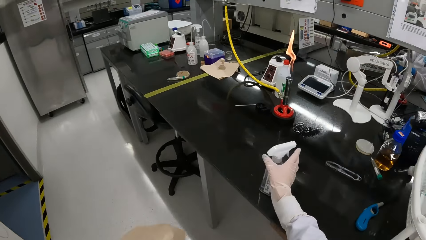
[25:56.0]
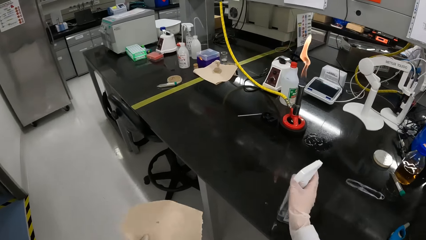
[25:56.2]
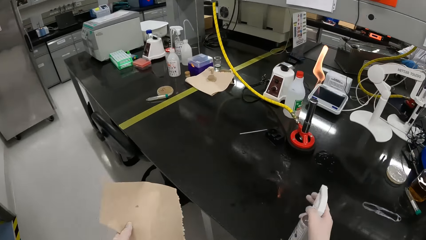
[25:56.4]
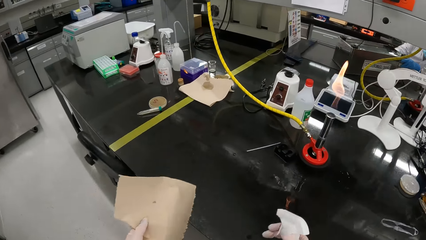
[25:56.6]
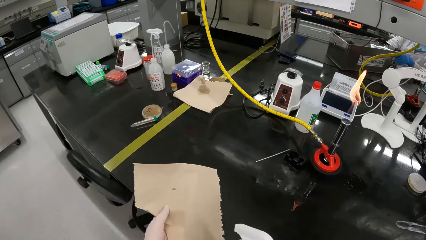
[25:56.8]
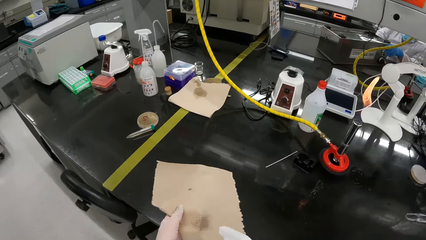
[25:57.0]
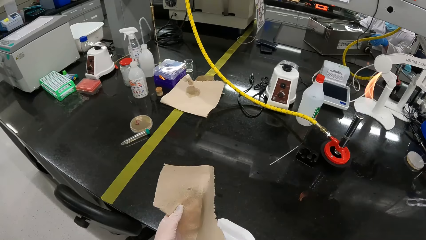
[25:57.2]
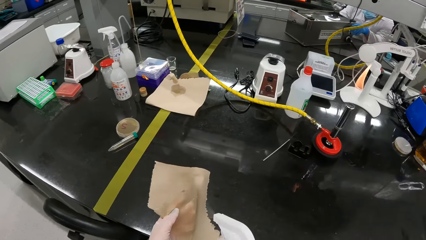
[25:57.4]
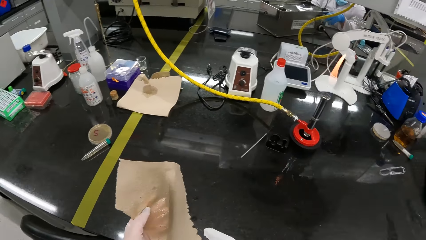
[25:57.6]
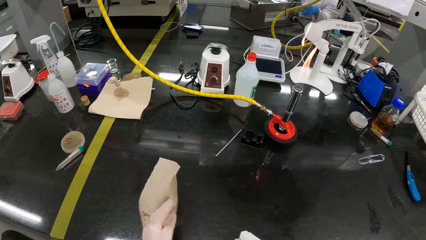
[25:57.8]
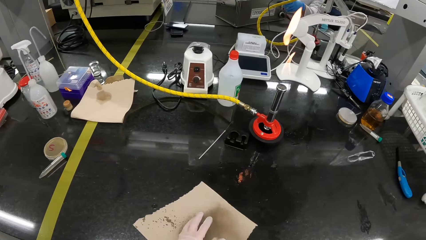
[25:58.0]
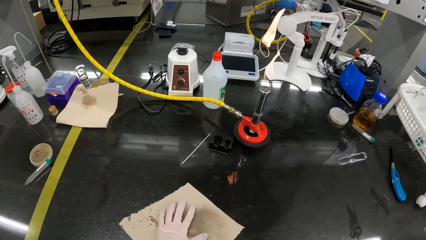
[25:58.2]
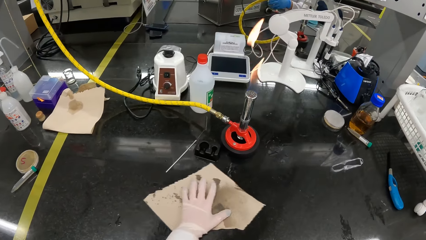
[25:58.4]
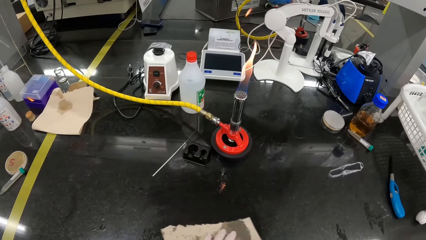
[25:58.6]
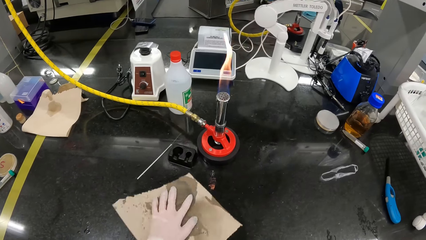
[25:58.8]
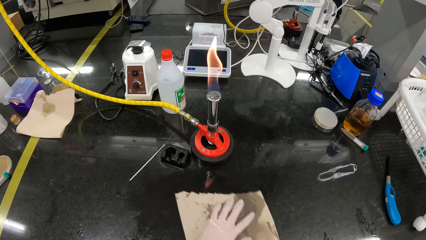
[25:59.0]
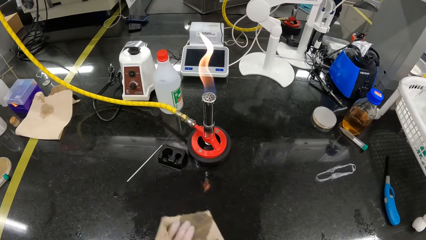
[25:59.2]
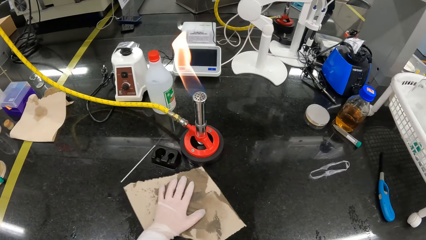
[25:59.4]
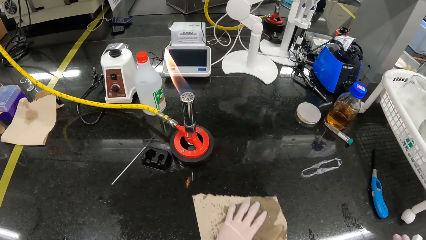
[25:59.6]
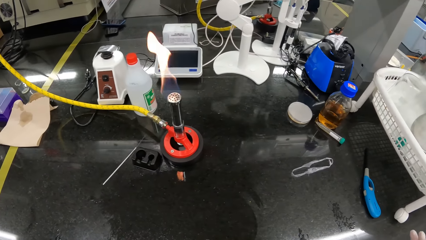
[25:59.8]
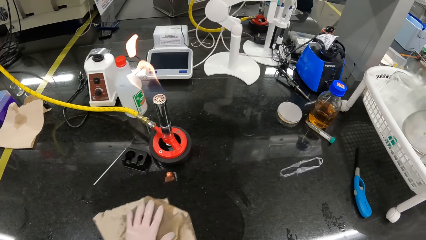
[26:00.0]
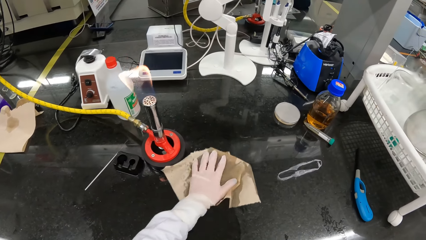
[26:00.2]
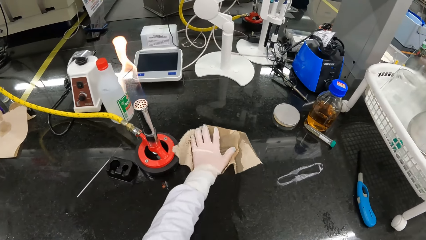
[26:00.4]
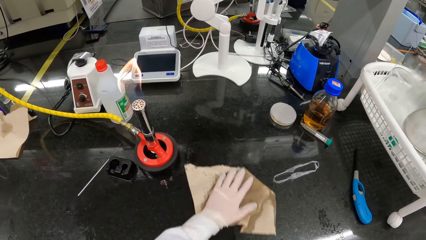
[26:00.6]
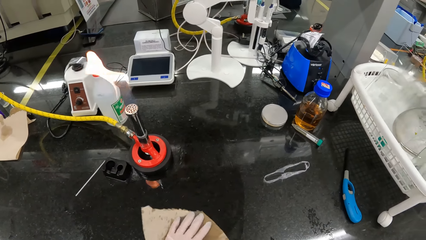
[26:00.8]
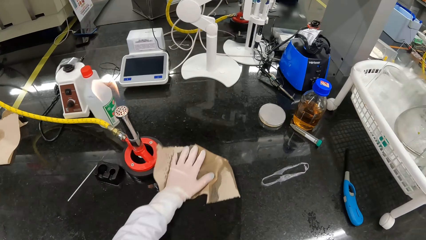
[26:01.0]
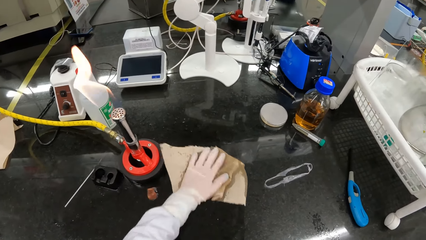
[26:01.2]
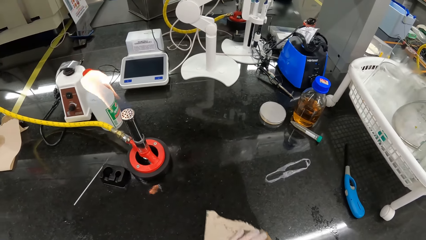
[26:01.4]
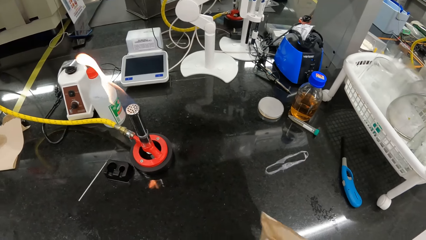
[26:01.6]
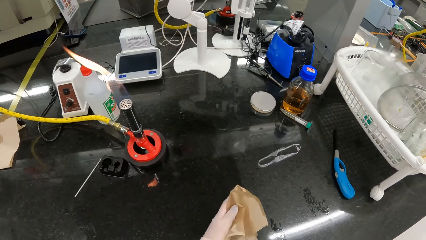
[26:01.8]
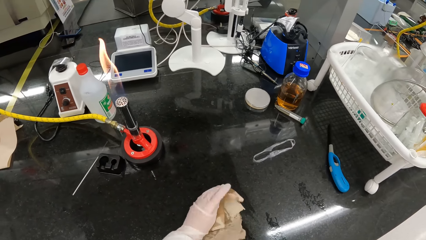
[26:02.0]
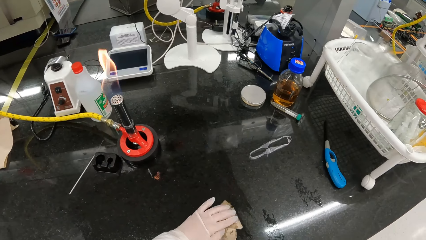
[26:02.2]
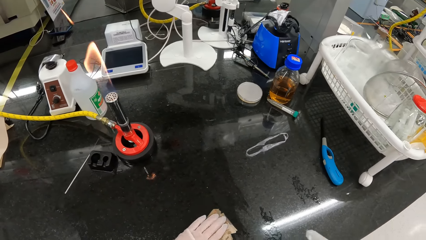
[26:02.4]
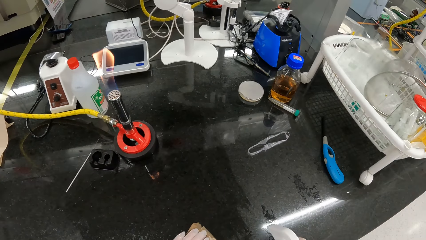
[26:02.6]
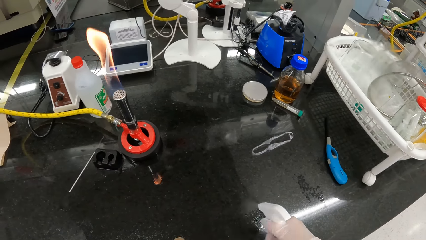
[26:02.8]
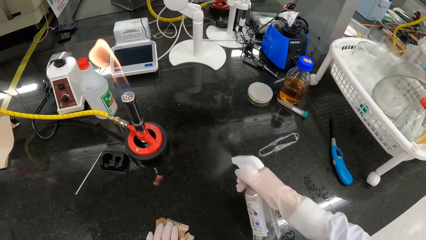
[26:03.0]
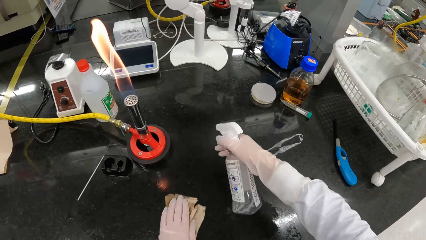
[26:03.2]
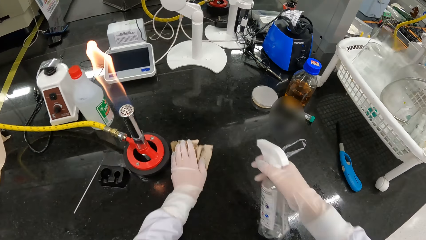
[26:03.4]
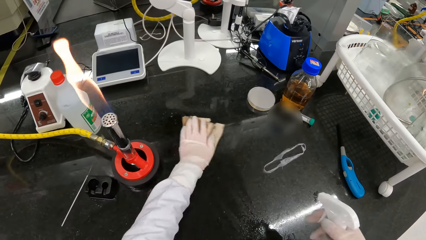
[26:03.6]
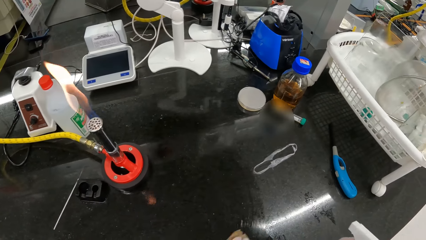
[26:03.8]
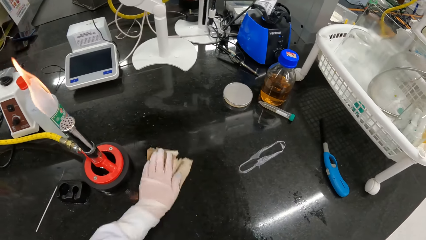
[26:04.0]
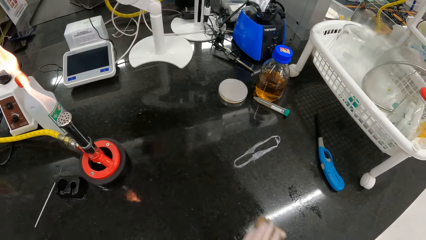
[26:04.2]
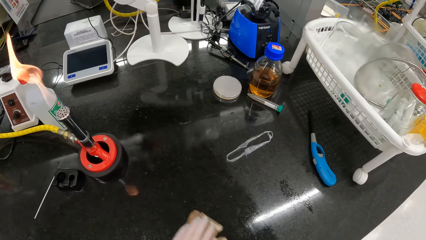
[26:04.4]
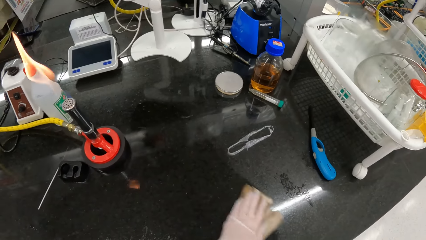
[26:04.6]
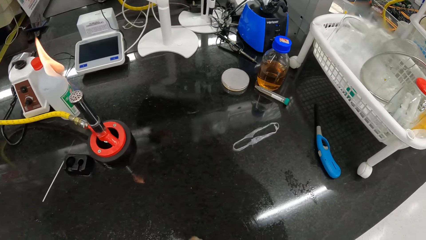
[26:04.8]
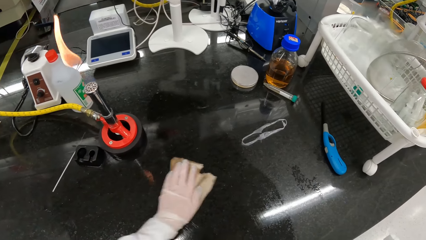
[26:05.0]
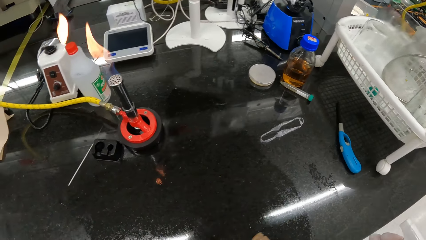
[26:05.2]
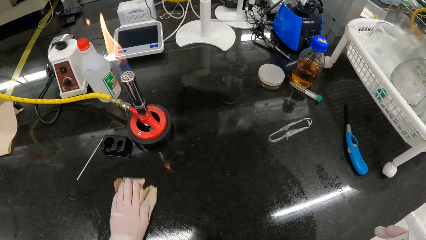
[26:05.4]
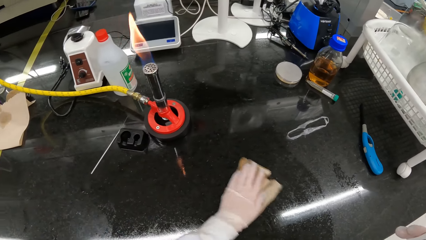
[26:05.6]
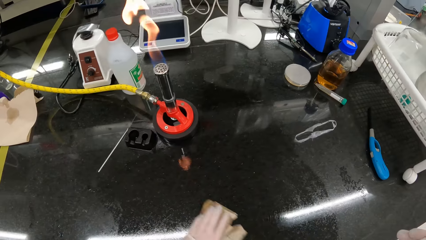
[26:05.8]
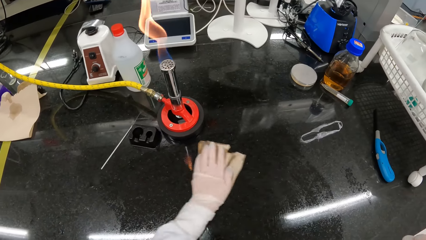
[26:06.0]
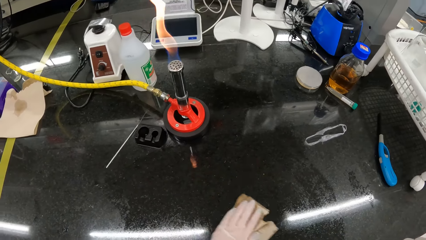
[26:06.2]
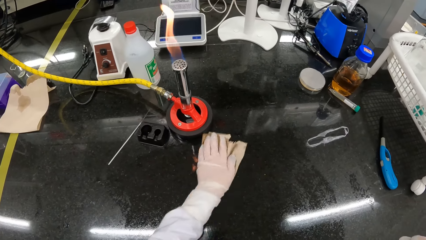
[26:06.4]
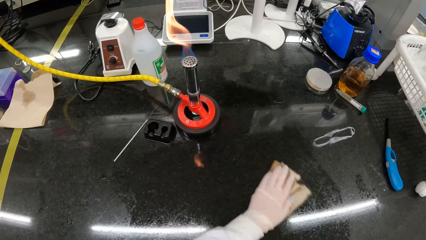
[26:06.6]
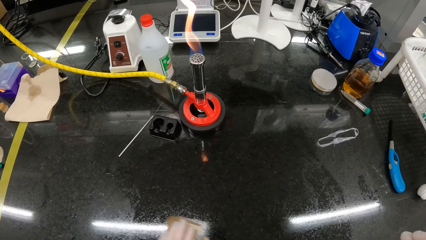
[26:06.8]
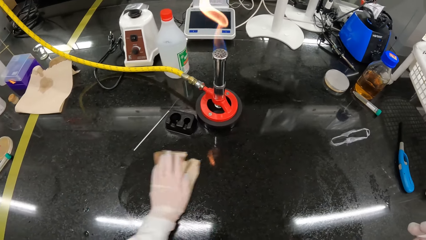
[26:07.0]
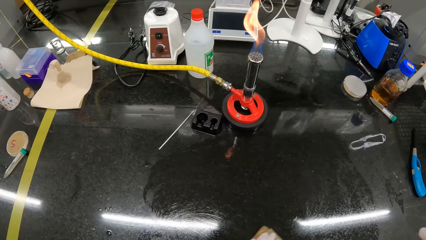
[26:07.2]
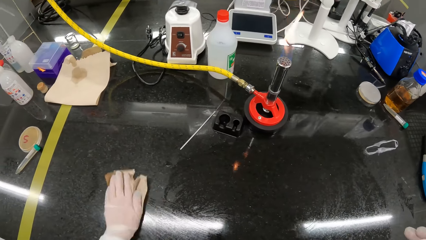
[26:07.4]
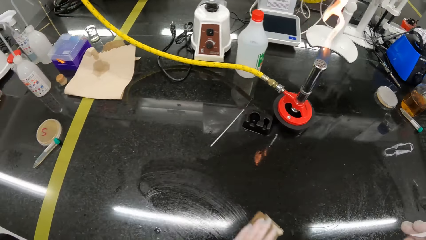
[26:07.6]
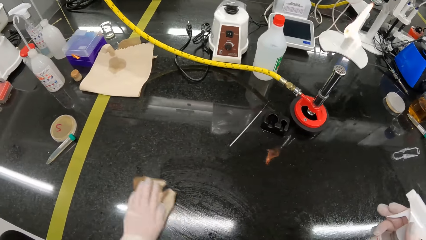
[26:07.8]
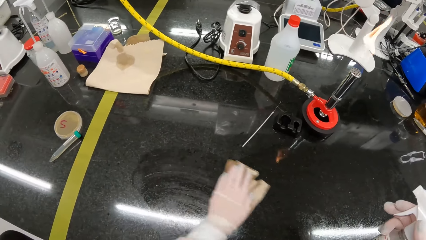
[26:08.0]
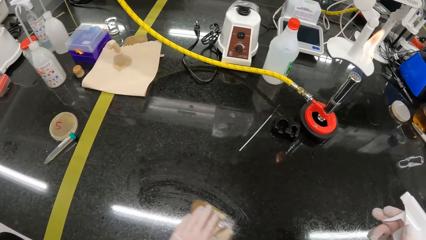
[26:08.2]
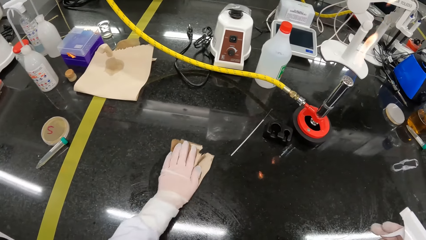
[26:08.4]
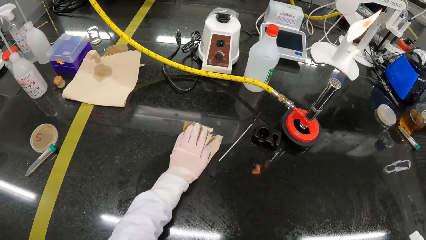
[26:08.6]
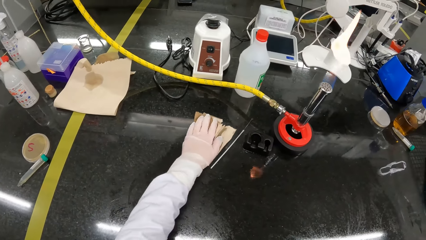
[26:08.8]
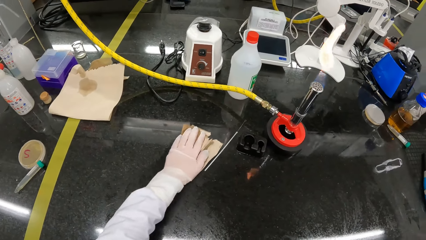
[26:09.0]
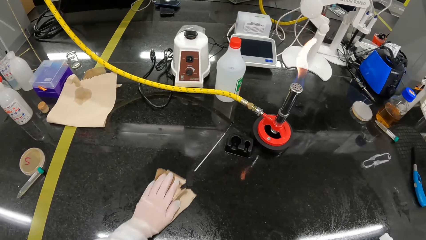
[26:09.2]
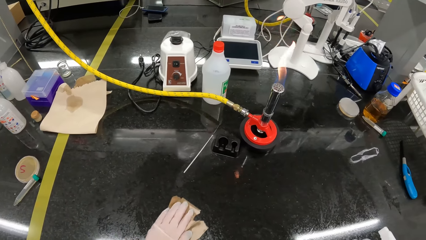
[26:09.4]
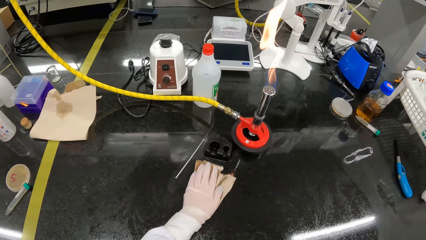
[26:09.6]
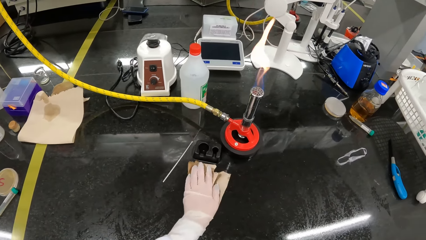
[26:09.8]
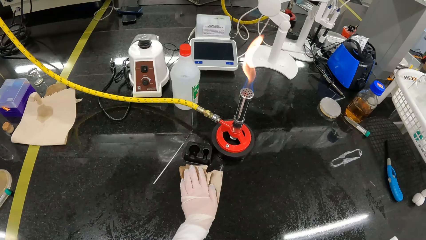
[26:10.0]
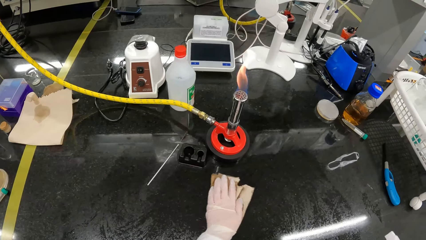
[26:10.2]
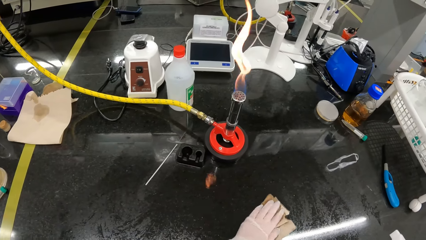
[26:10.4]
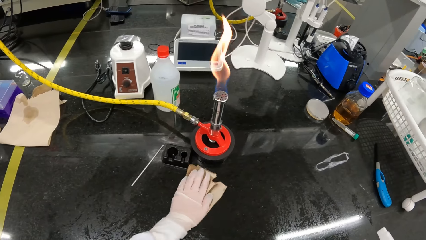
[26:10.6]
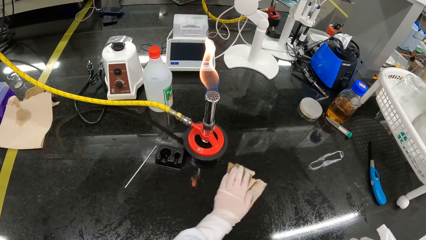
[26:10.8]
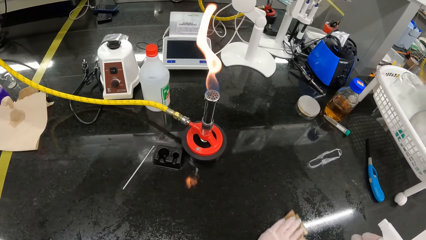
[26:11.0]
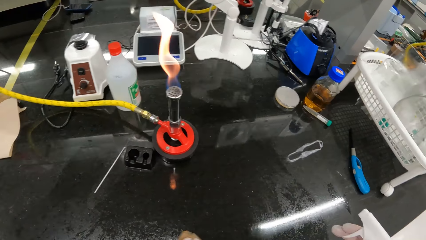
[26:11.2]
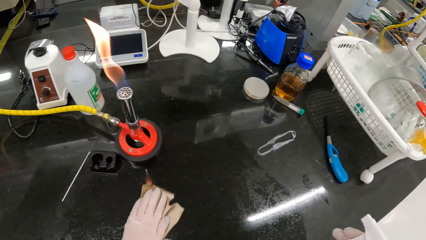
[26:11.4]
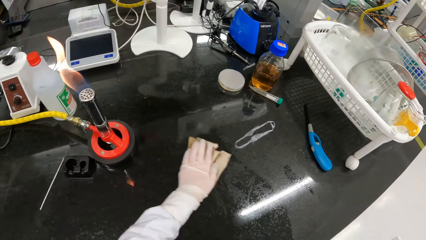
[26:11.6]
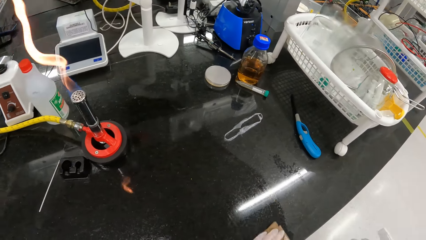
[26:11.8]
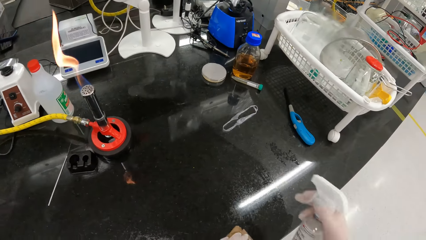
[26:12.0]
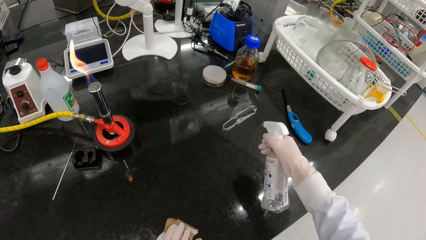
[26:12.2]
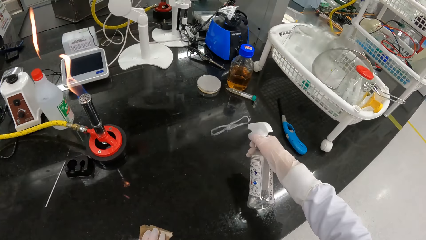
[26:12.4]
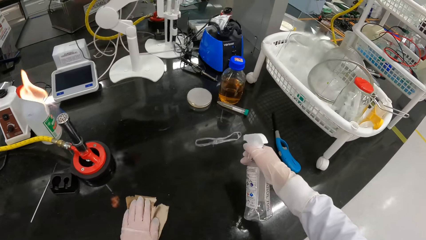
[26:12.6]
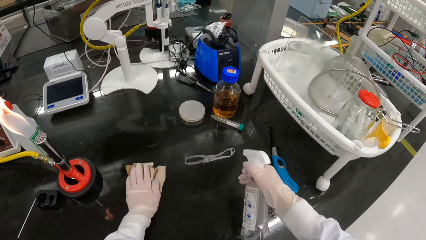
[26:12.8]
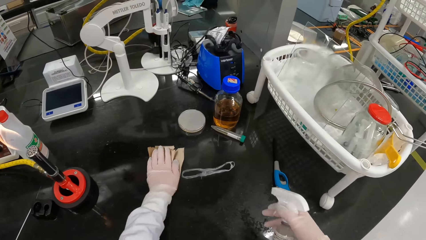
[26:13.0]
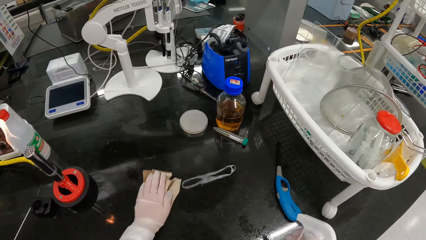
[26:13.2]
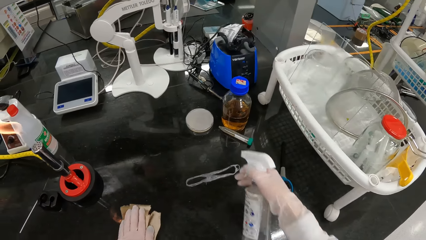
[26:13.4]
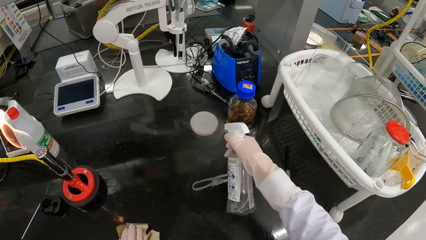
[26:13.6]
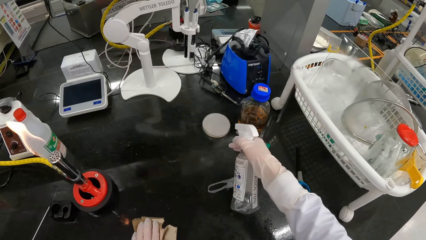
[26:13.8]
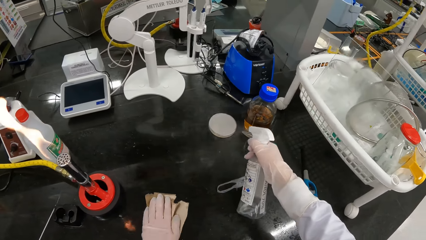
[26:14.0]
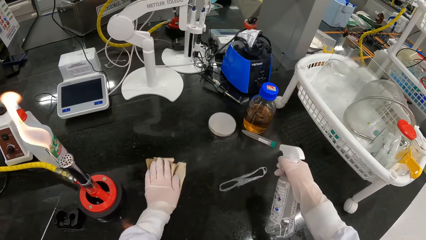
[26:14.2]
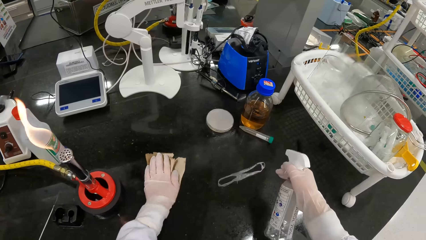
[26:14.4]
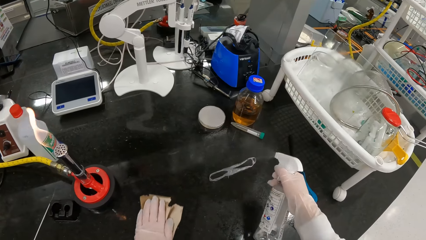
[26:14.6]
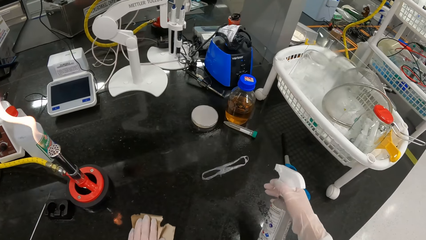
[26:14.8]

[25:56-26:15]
The camera wearer picks up the bottle of alcohol from the counter with her right hand. She sterilizes the tissue in her left hand with the bottle of alcohol in her right hand. She wipes the counter with the tissue in her left hand. She sterilizes the counter with the bottle of alcohol in her right hand. She wipes the counter with the tissue in her left hand. She sterilizes the counter with the bottle of alcohol in her right hand.
